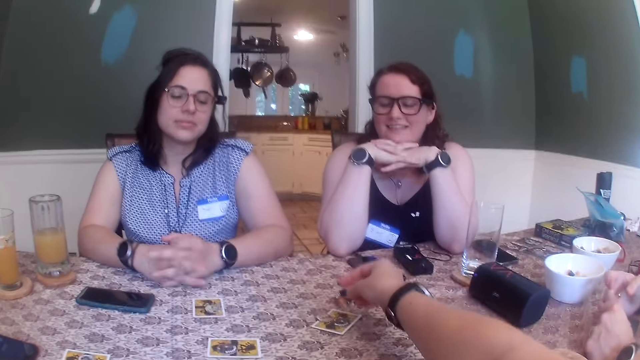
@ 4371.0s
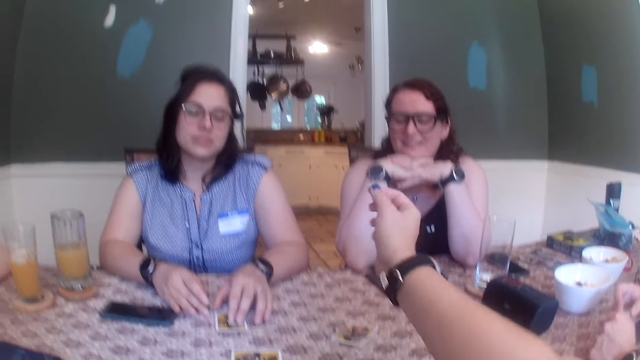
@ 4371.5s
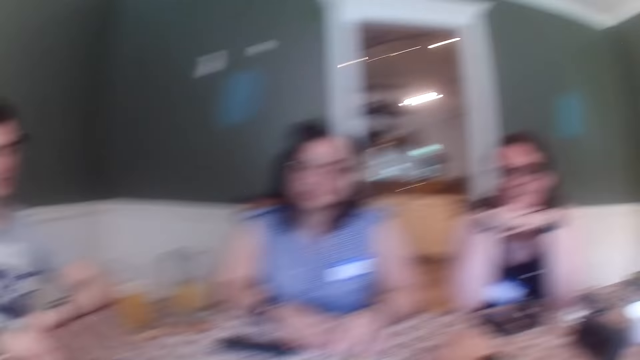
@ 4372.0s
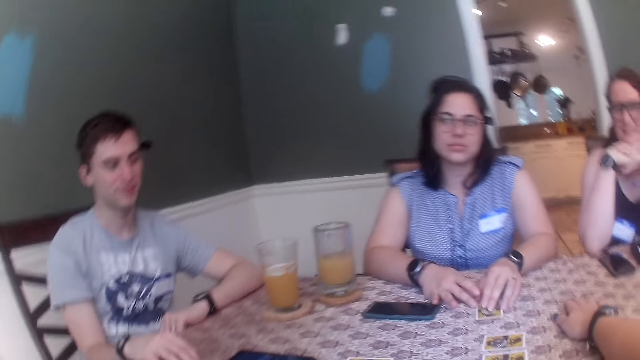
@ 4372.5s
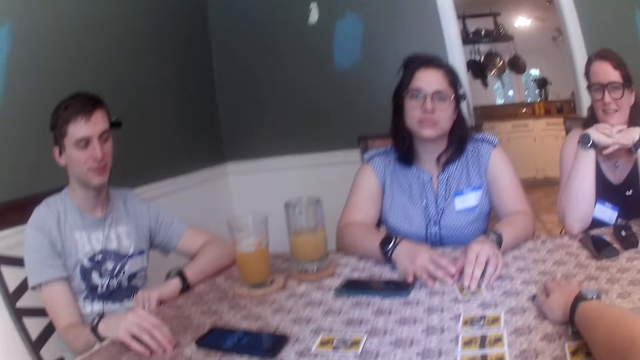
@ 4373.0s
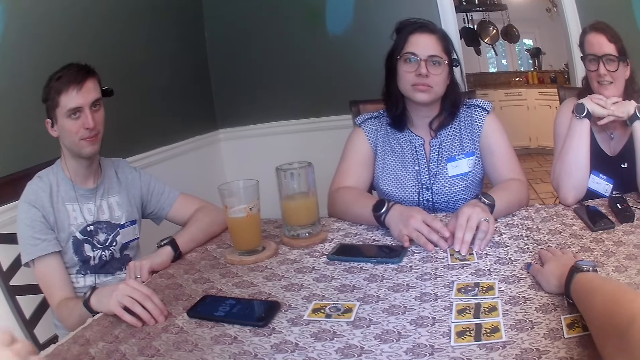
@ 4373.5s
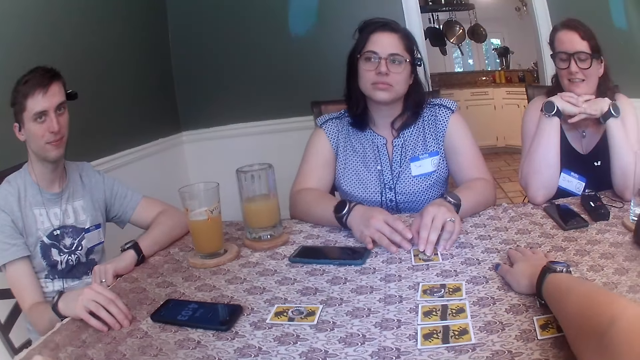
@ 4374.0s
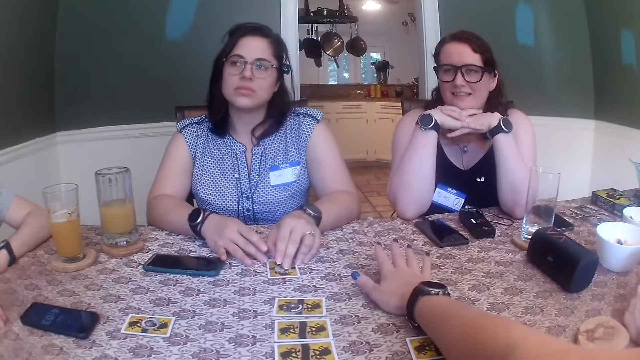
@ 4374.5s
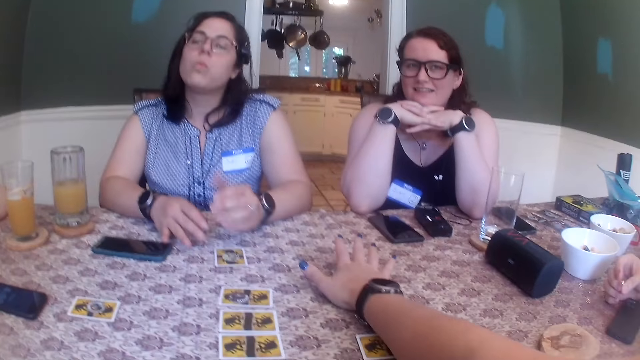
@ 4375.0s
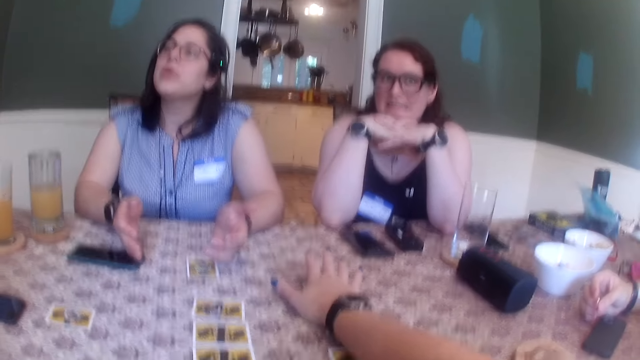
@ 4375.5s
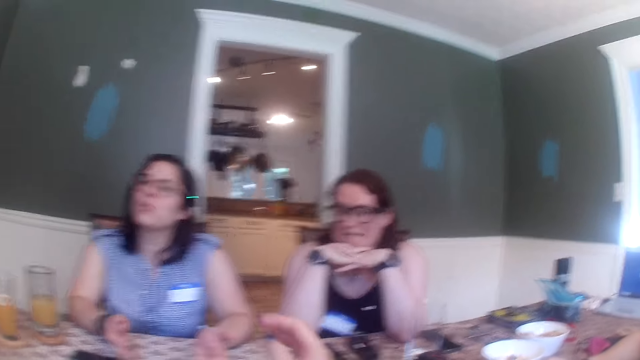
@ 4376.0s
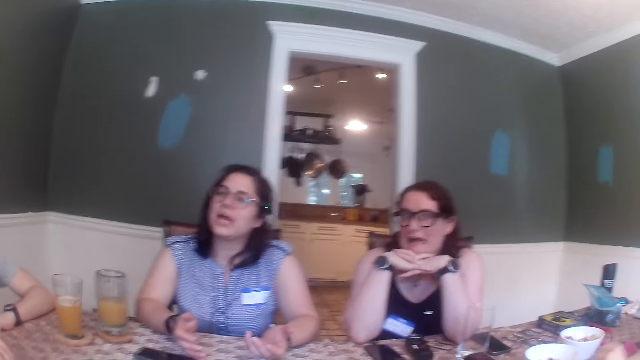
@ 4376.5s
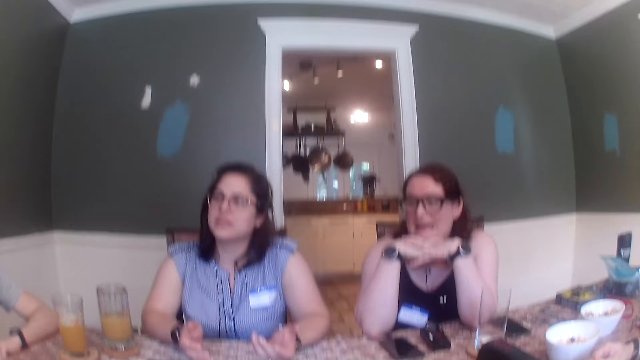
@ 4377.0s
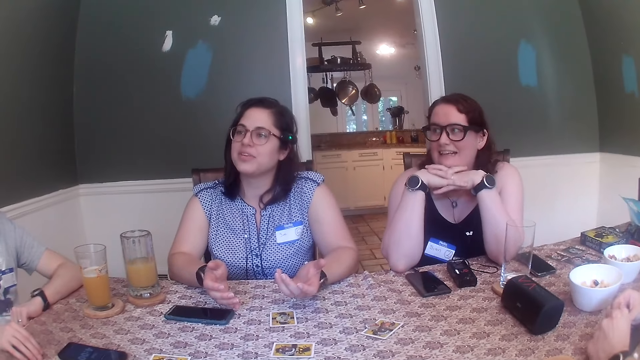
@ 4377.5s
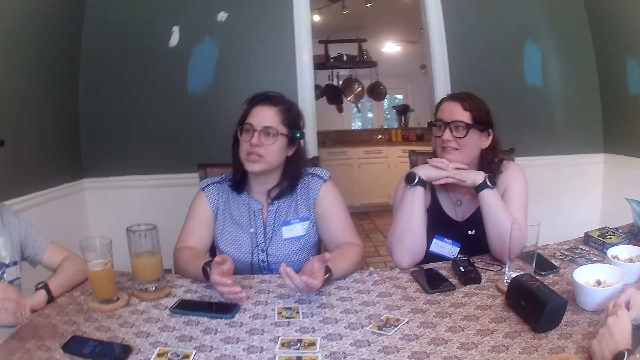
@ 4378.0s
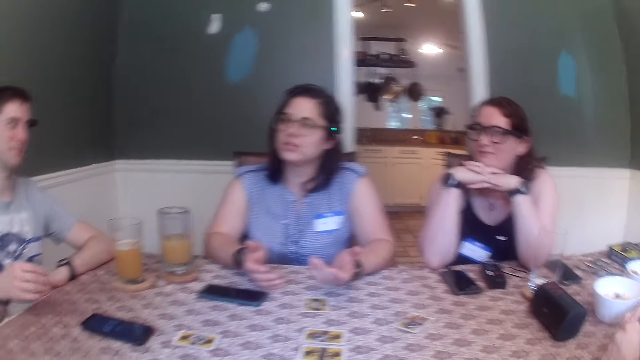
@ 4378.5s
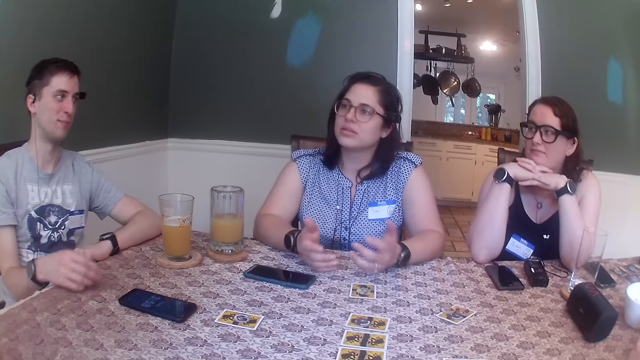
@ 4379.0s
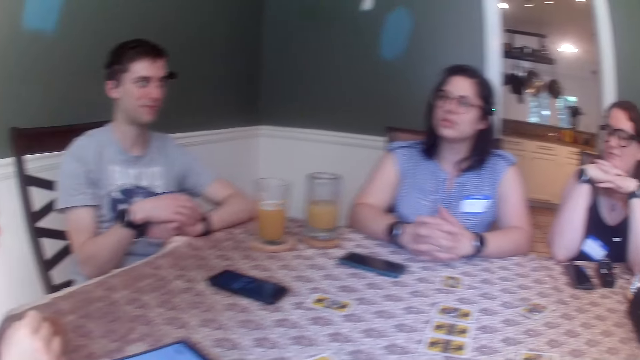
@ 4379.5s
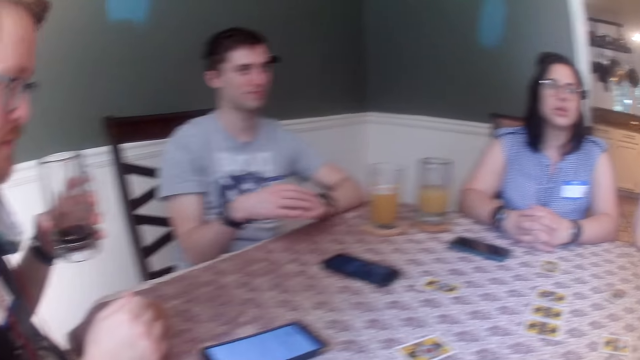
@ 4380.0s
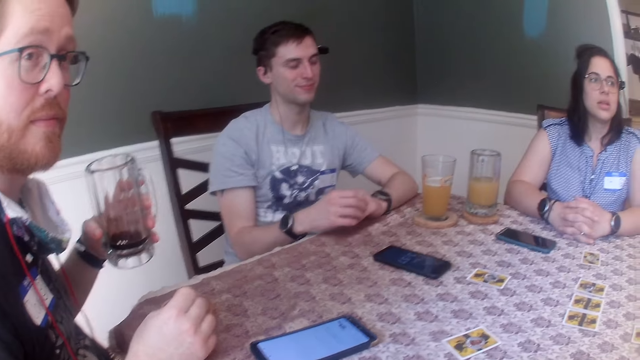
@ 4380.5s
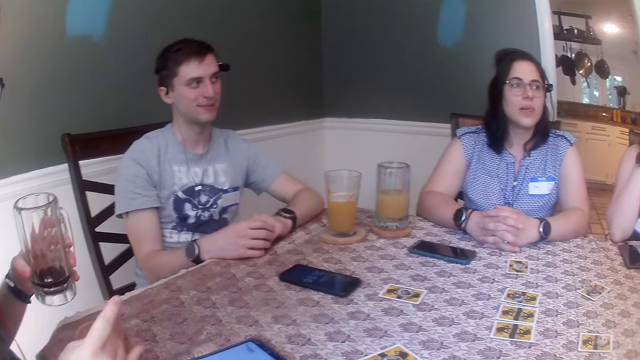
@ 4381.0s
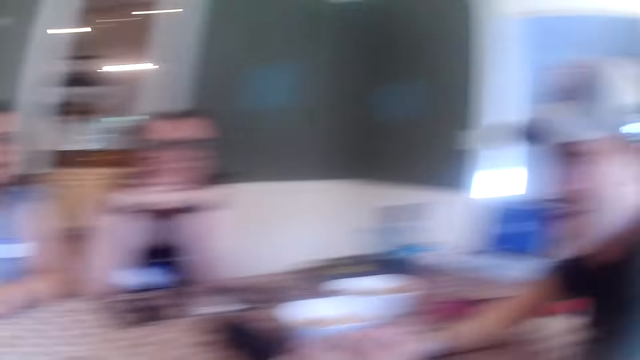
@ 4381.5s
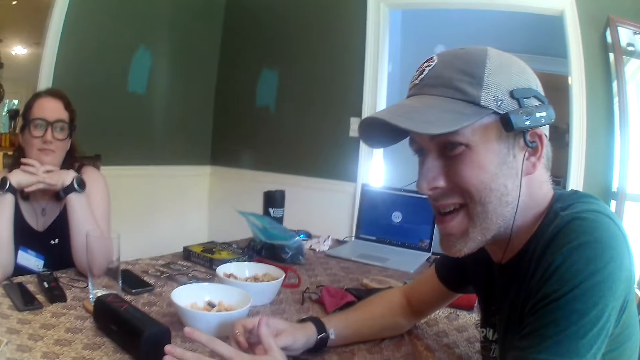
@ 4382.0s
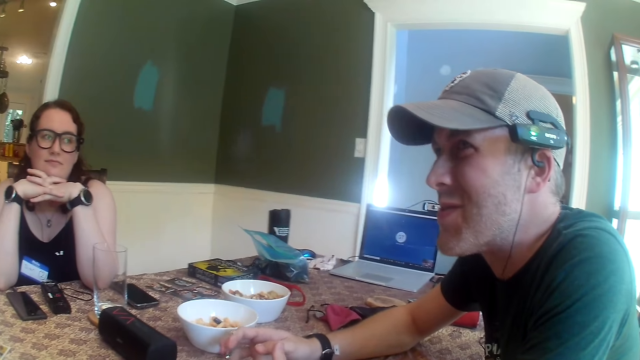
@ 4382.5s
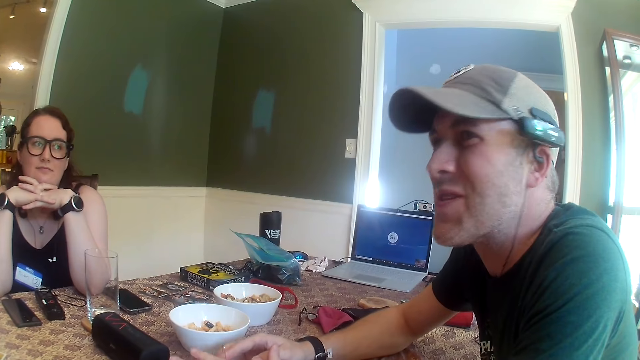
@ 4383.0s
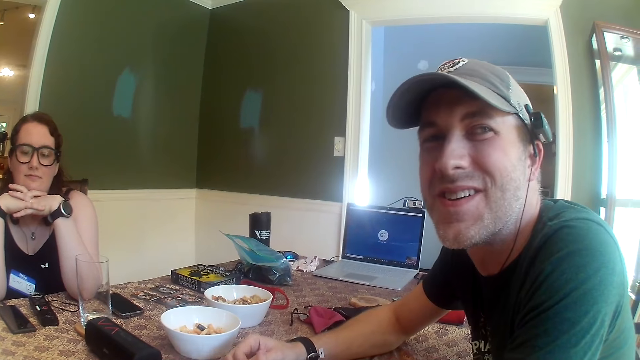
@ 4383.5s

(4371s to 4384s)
The camera wearer picks up a coin. The woman unclasps her hands. The camera wearer puts the coin on a card. The woman touches the card on the table with her left hand. A man taps the table with his right hand. The woman clasps her hands. Another man holds a glass cup with his left hand.

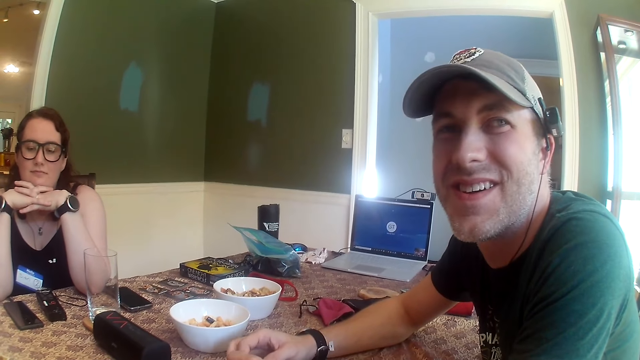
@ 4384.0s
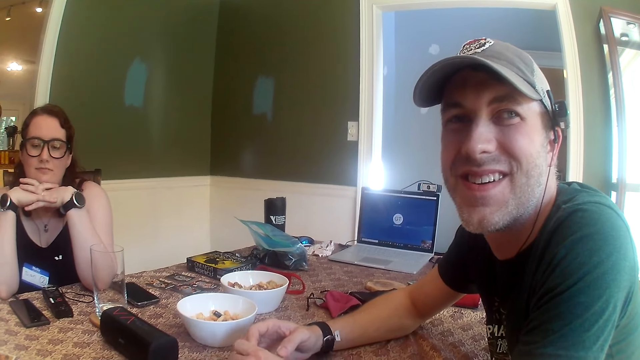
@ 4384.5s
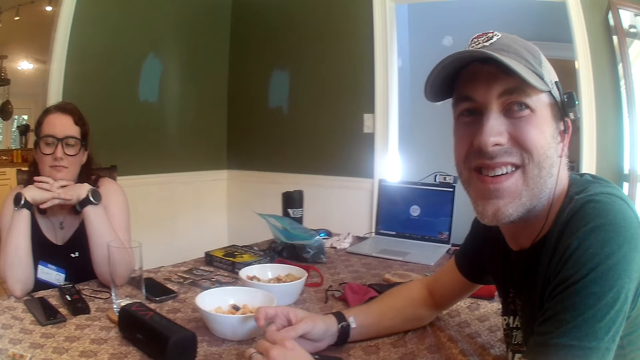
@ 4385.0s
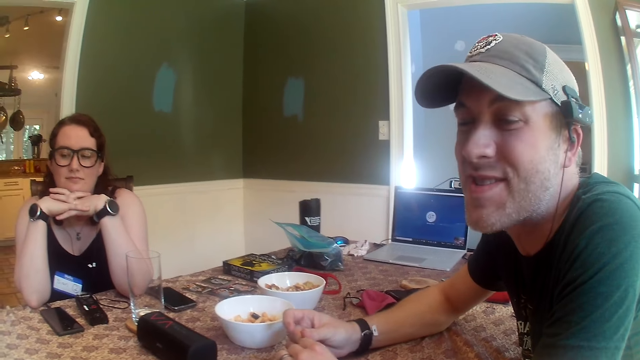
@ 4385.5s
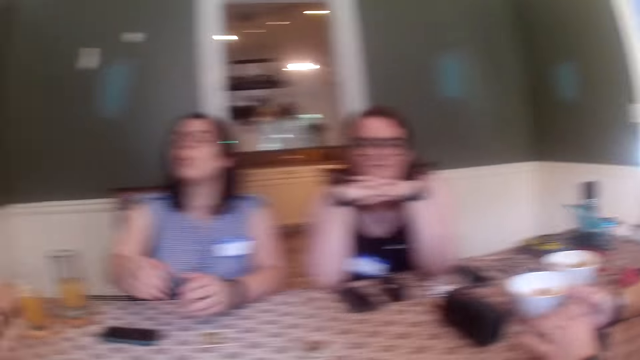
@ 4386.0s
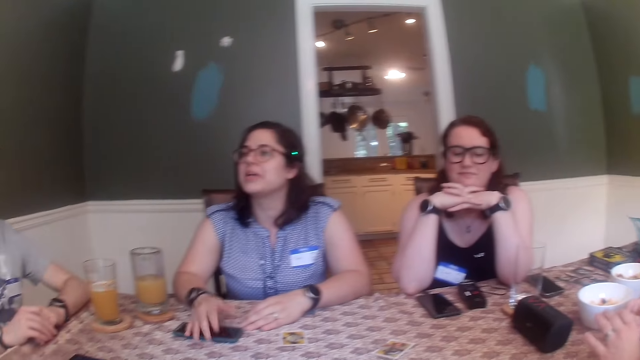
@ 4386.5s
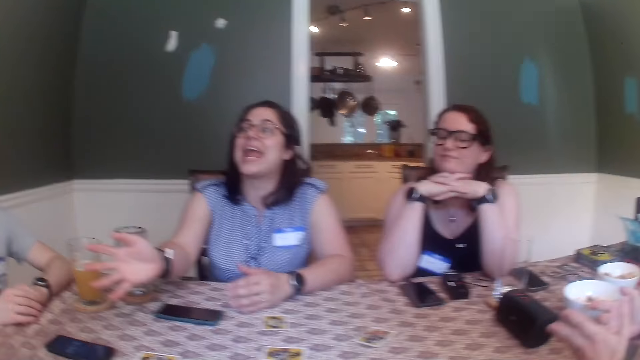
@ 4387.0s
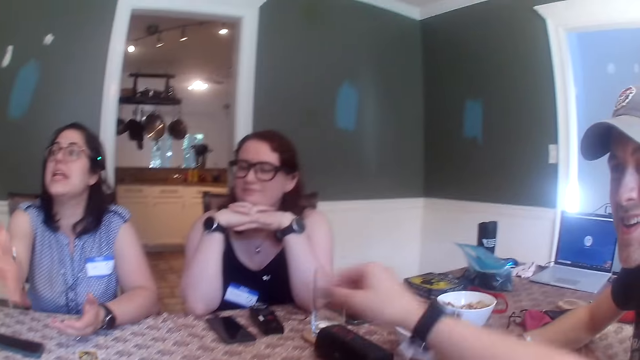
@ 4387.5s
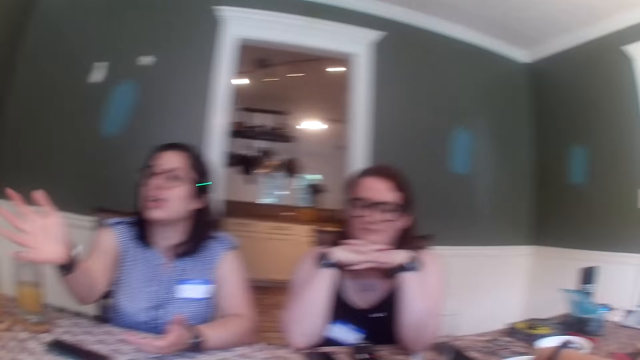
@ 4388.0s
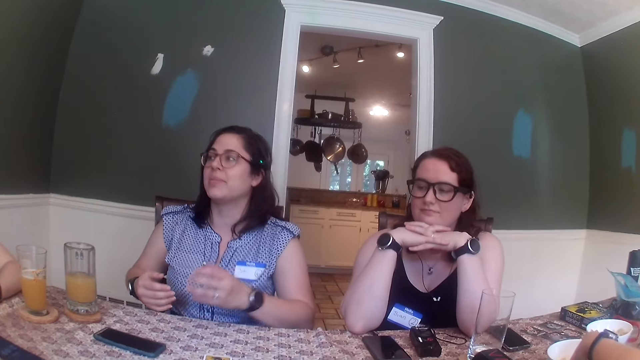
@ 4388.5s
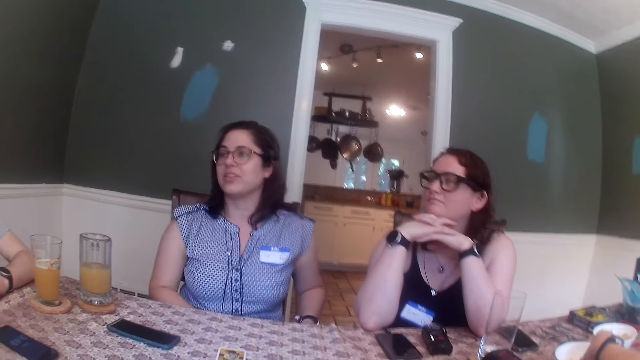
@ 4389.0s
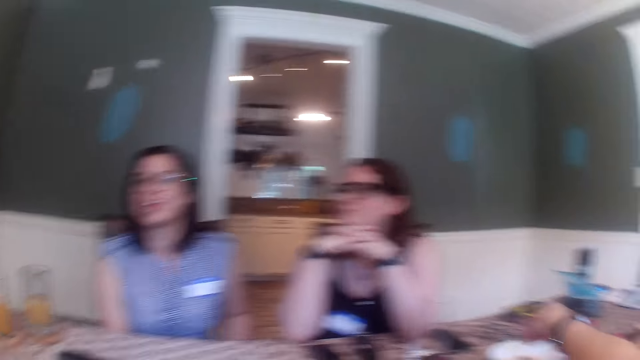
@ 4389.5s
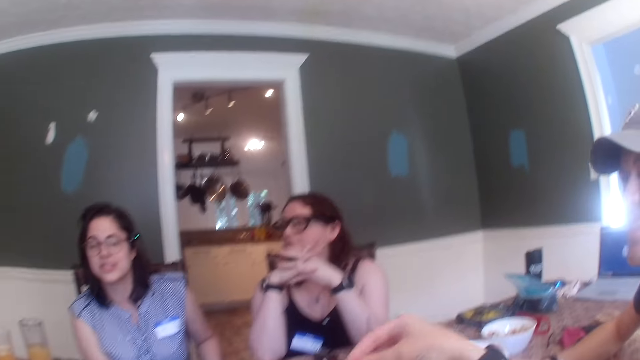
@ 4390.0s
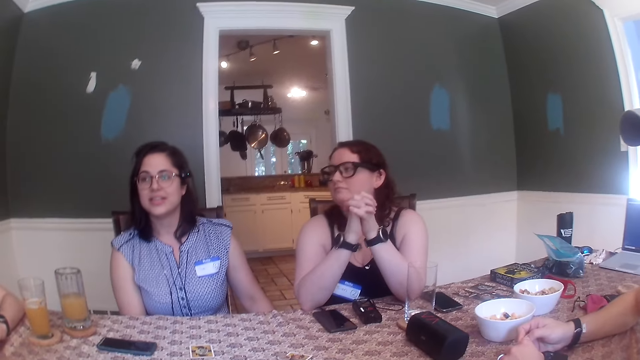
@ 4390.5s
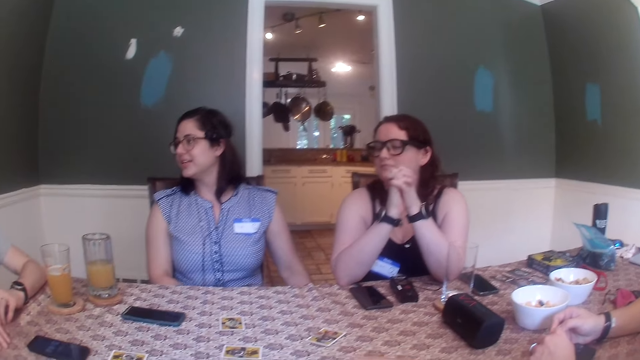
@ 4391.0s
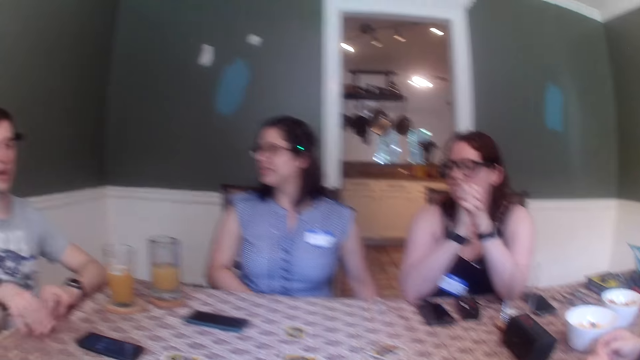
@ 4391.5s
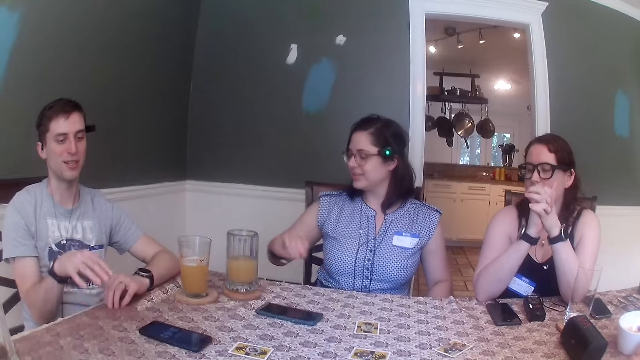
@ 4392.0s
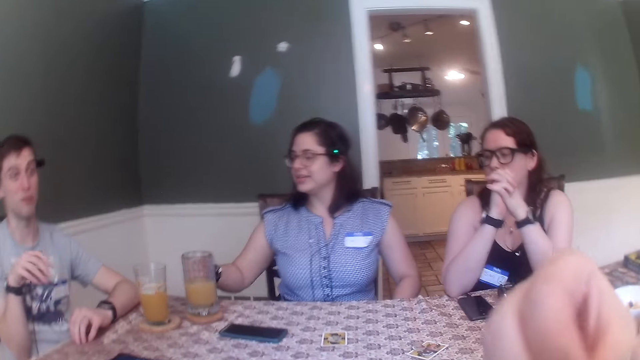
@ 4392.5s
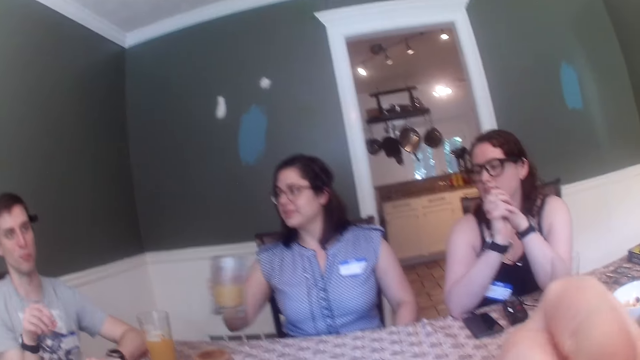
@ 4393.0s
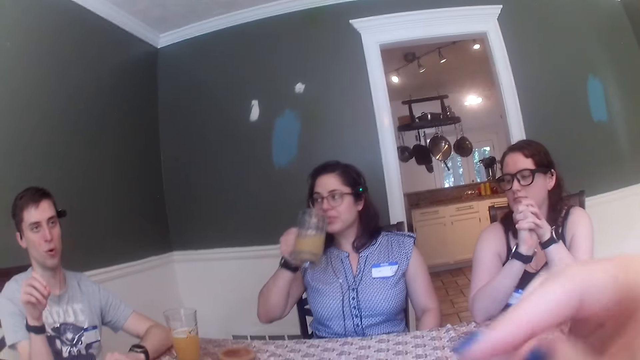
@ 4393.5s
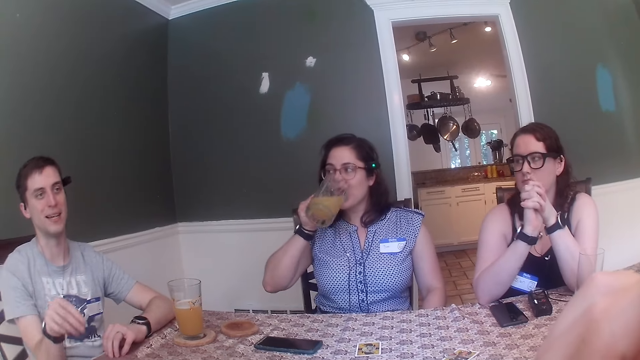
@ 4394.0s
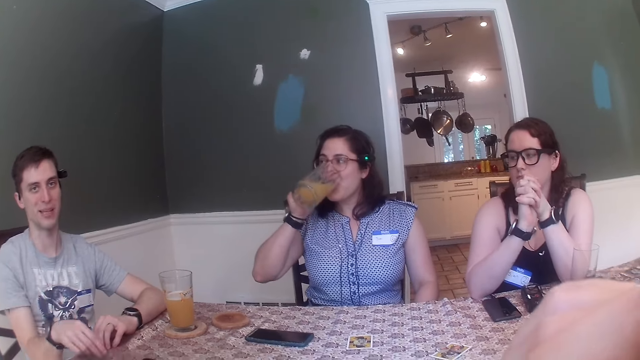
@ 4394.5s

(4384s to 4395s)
The woman touches the table and interacts with a man. The camera wearer puts his right hand in the bowl on the table. The woman removes both hands from the table. The camera wearer picks up snacks. The woman picks up a glass cup of juice from a coaster on the table with her right hand. She drinks juice from the glass cup in her right hand.
